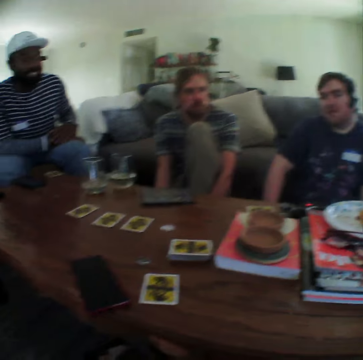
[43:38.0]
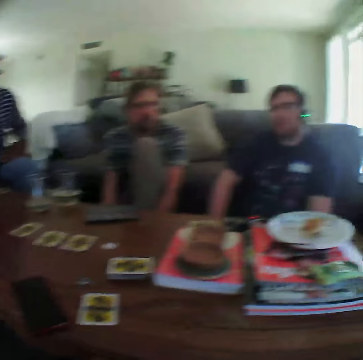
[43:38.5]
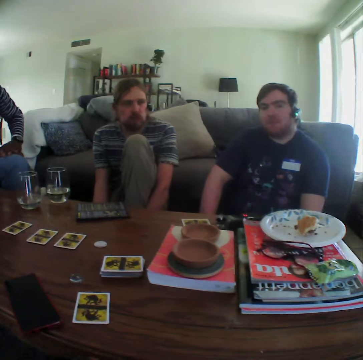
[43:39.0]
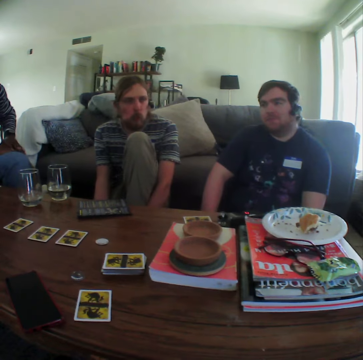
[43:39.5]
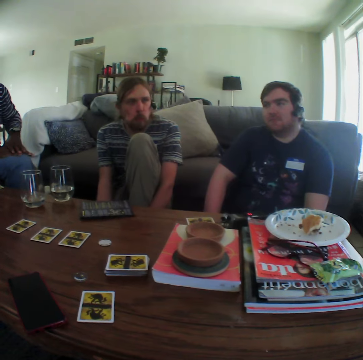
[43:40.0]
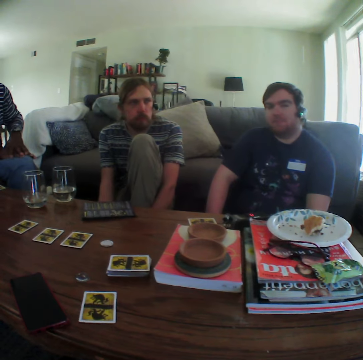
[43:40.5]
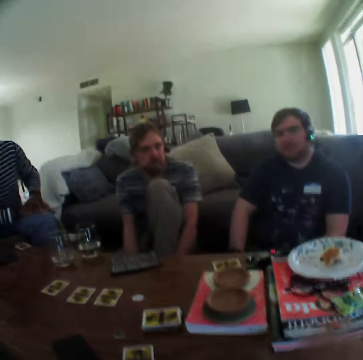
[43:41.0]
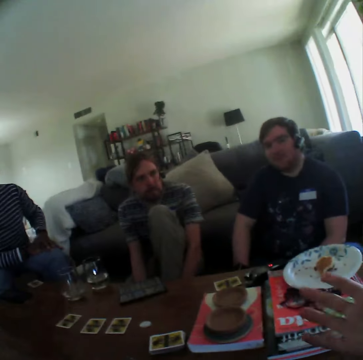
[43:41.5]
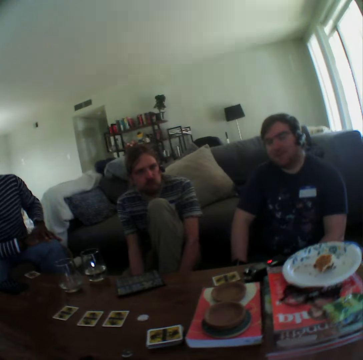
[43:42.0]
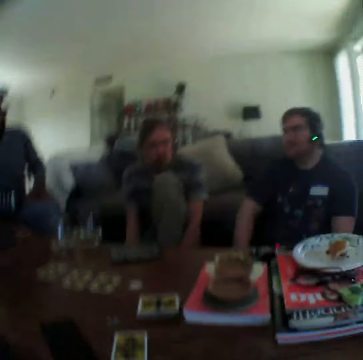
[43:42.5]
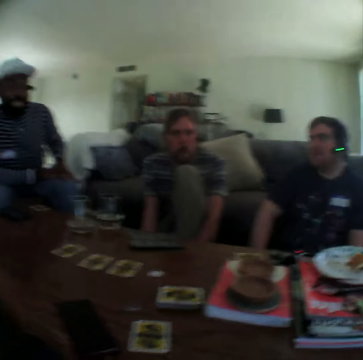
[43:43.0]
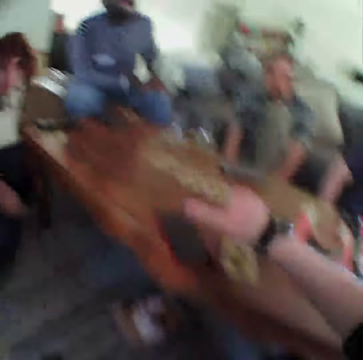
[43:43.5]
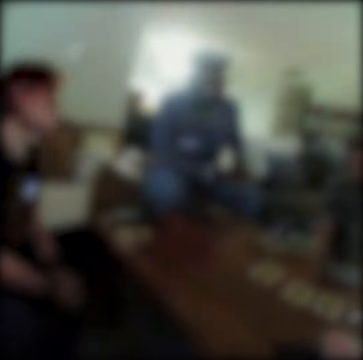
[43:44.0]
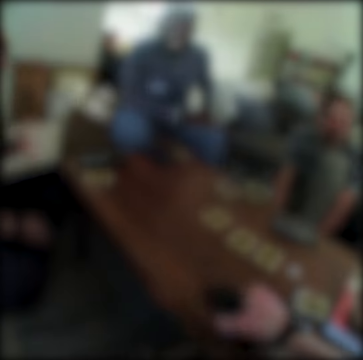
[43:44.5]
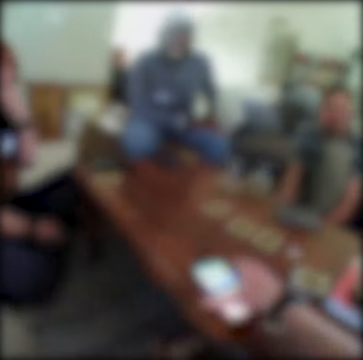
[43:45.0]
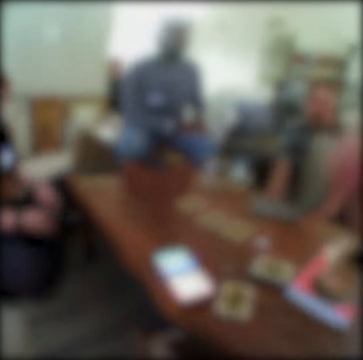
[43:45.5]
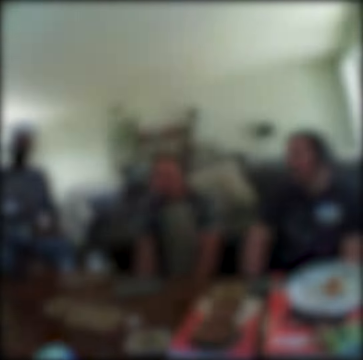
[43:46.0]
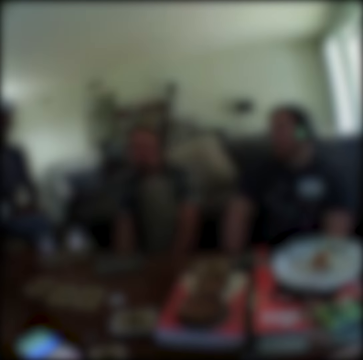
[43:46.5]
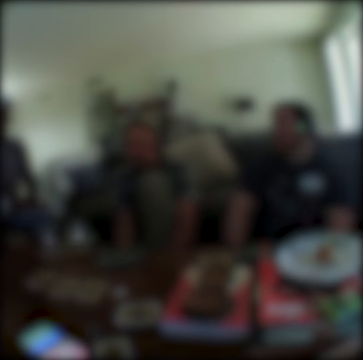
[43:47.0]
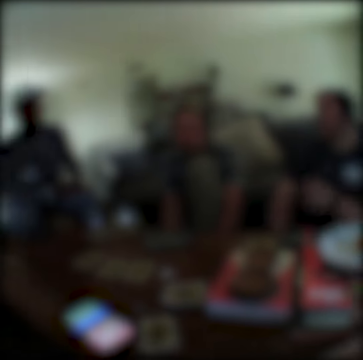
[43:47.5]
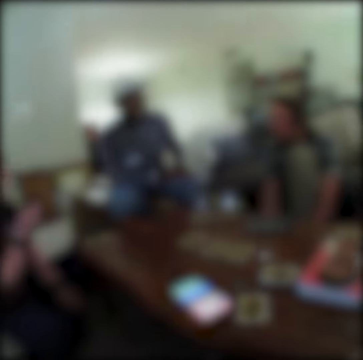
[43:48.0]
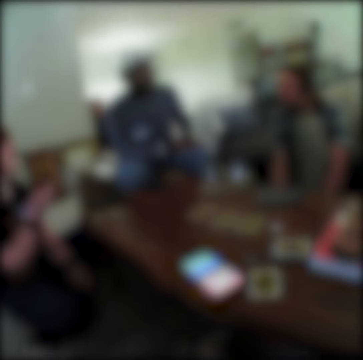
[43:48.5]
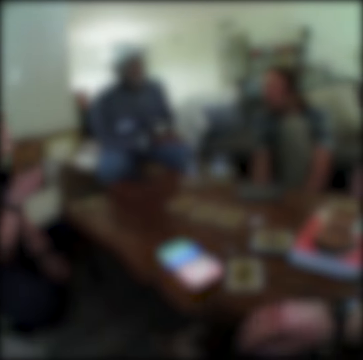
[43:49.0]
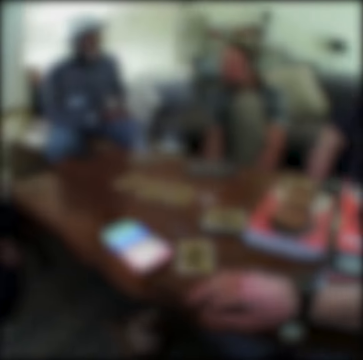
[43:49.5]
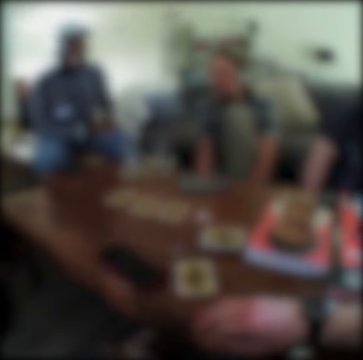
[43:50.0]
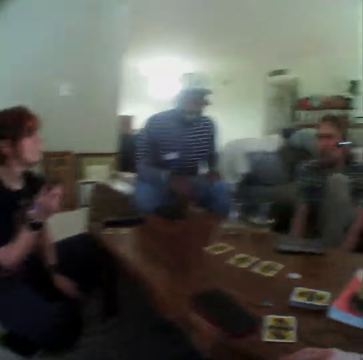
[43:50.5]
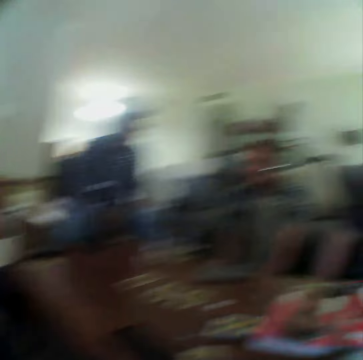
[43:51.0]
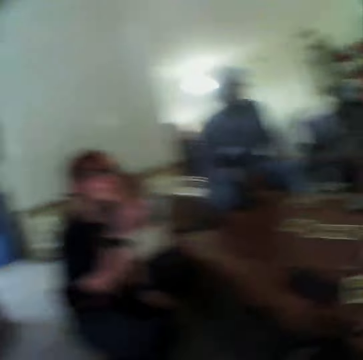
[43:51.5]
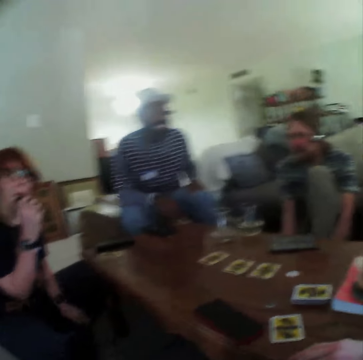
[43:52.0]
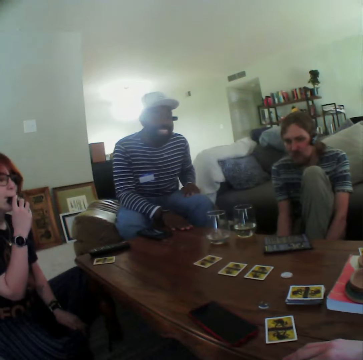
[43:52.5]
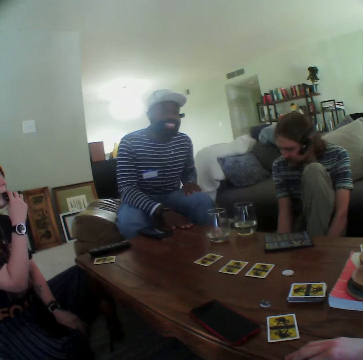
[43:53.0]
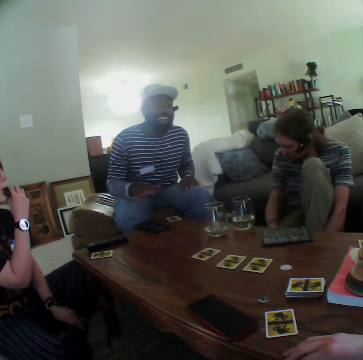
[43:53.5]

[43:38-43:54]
A person moves the hand on the other. The camera wearer moves the hand to the table. They use the phone. Another person touches the nose. The camera wearer moves the hand down. A third person moves the hand down. The camera wearer puts the hand on the table. The first person points at the table. The second person sniffs the tobacco.

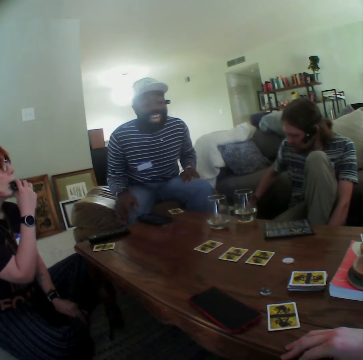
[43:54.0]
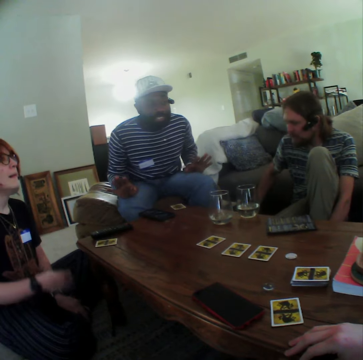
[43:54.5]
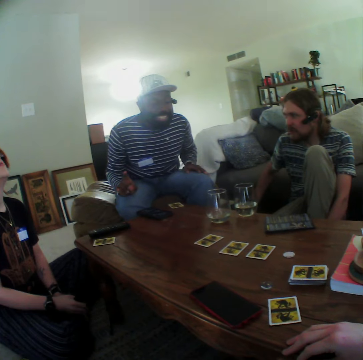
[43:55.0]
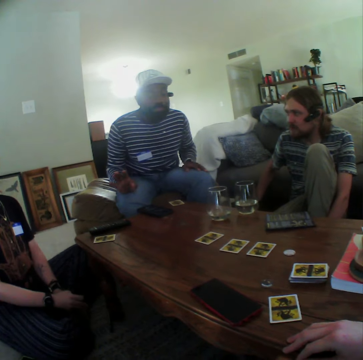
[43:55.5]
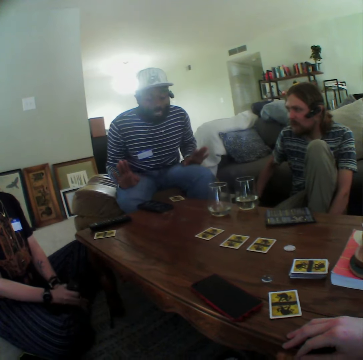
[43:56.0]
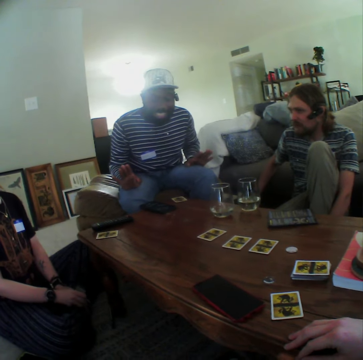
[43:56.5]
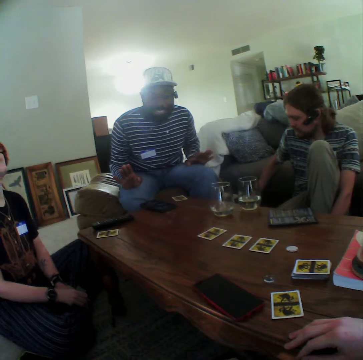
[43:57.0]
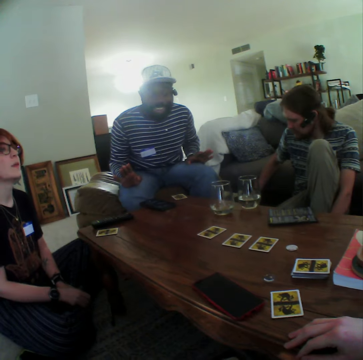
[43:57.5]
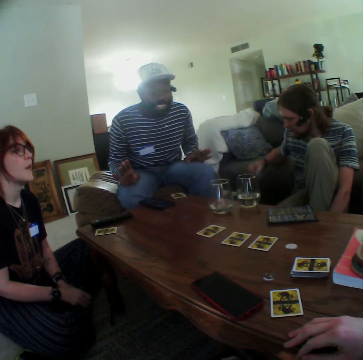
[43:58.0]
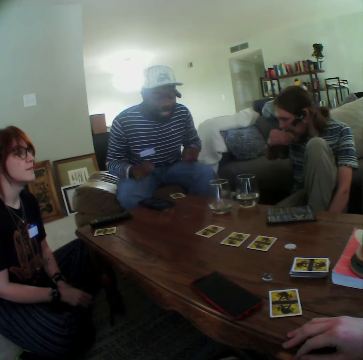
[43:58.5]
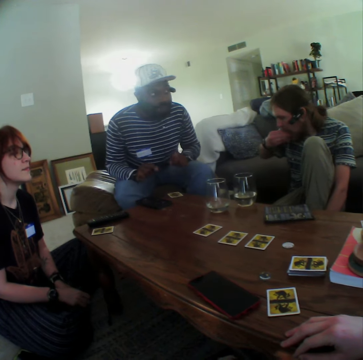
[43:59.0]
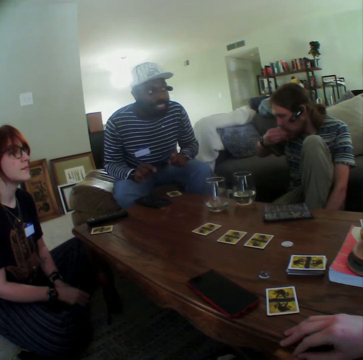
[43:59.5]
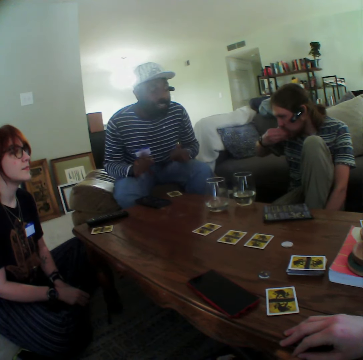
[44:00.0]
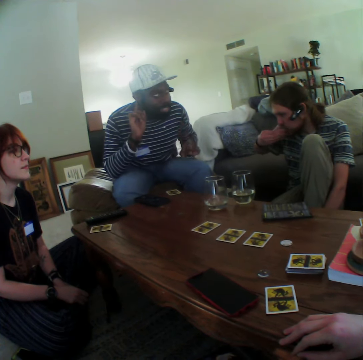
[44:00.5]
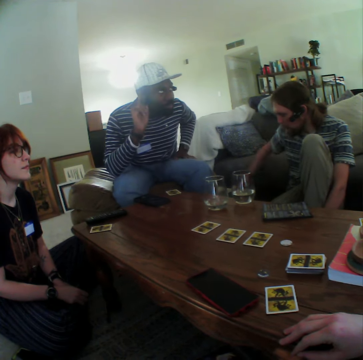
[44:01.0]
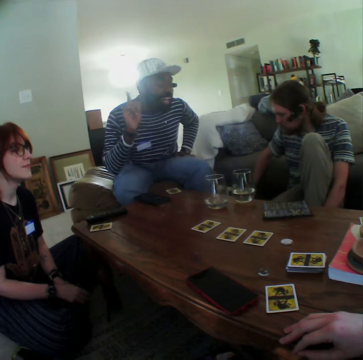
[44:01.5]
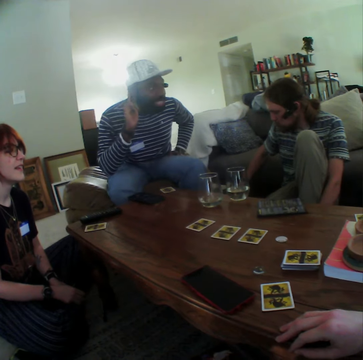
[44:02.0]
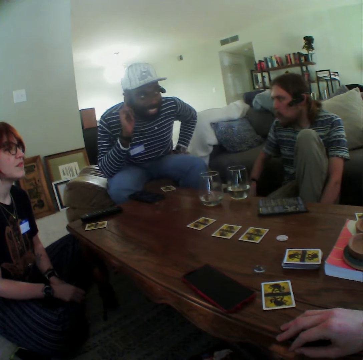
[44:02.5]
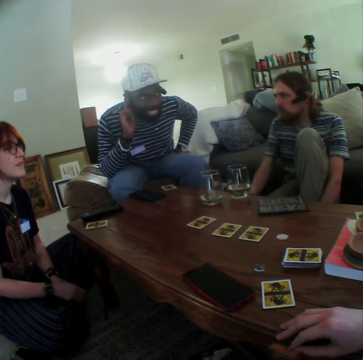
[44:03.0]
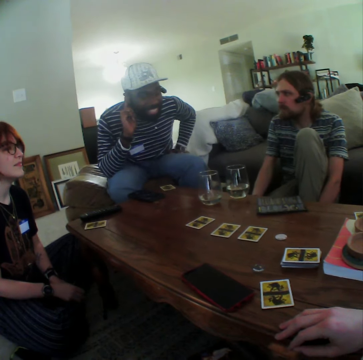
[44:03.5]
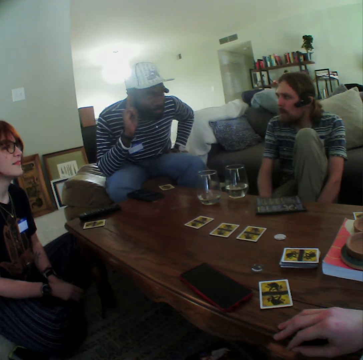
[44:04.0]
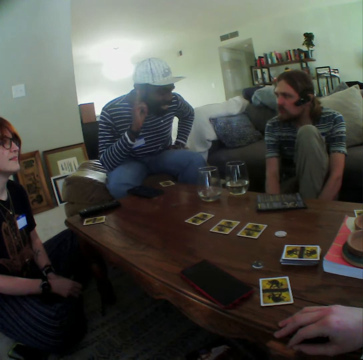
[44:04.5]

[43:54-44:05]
A person talks to the colleagues. Another person moves the tobacco sniffer down. The first person touches the ear. A third person eats something and moves the hand down.

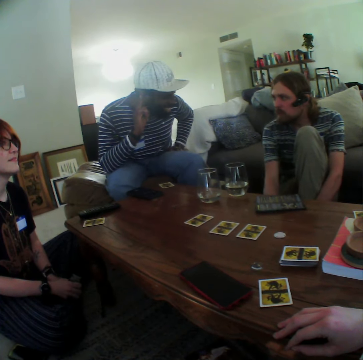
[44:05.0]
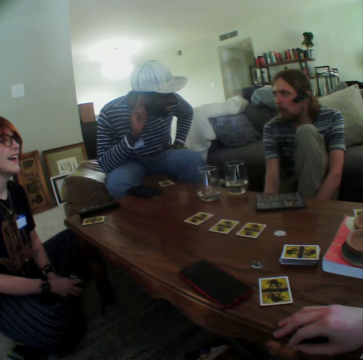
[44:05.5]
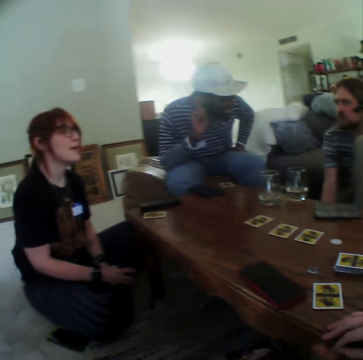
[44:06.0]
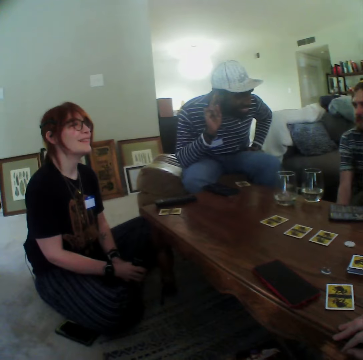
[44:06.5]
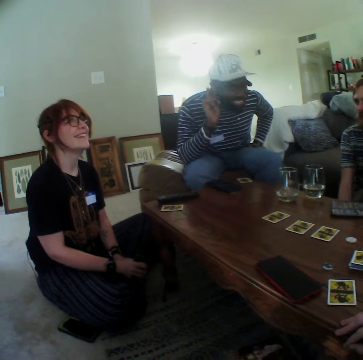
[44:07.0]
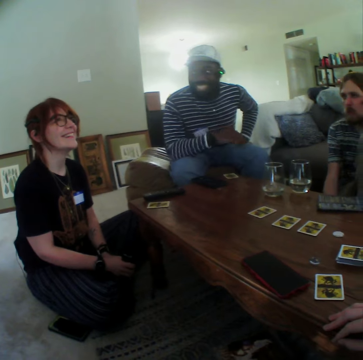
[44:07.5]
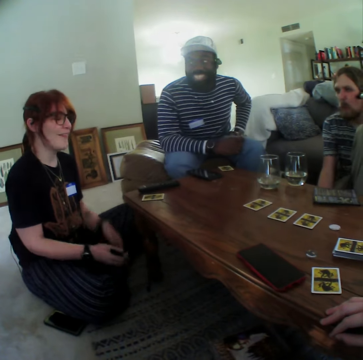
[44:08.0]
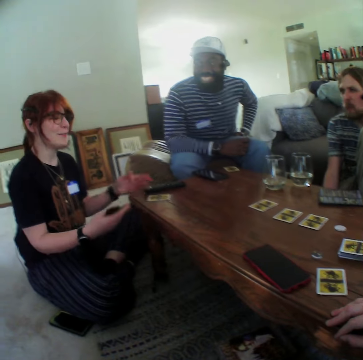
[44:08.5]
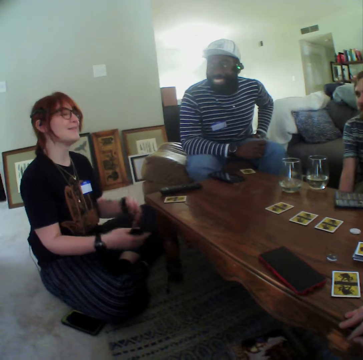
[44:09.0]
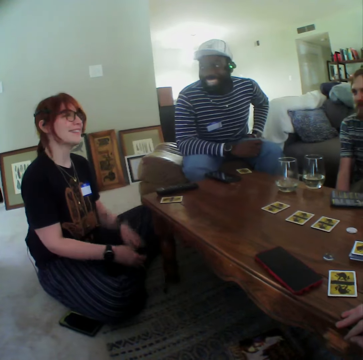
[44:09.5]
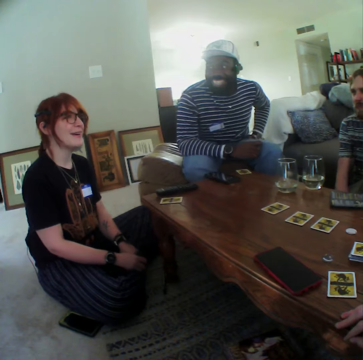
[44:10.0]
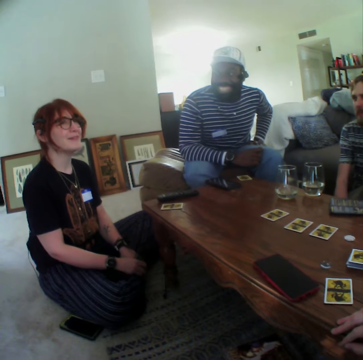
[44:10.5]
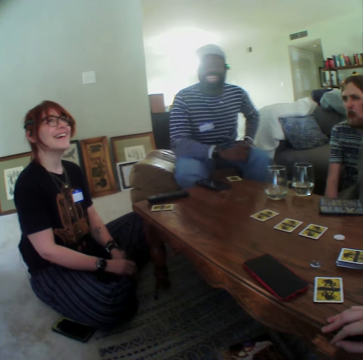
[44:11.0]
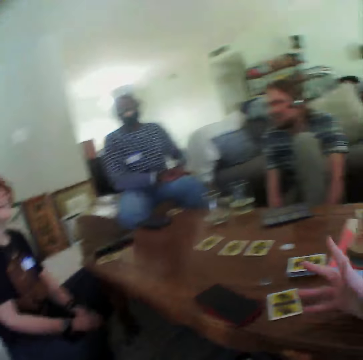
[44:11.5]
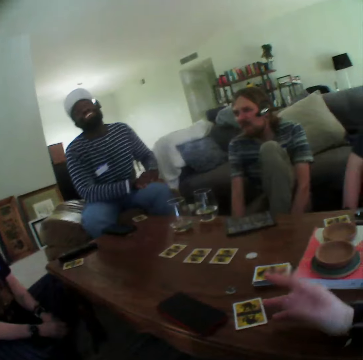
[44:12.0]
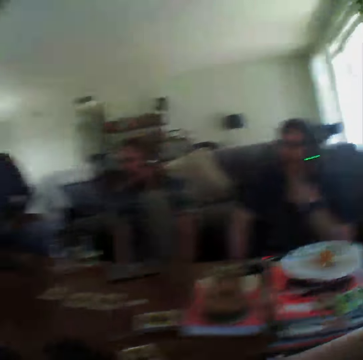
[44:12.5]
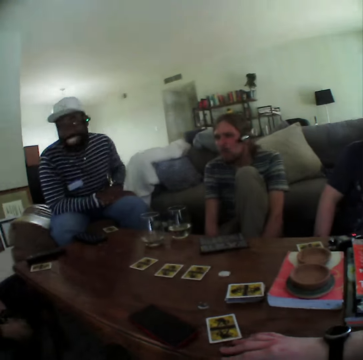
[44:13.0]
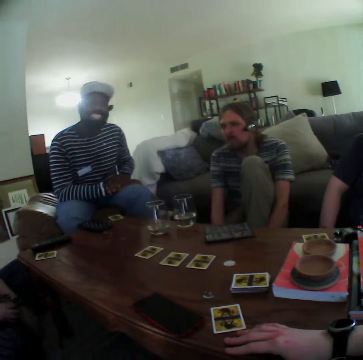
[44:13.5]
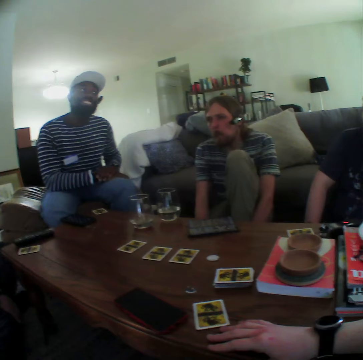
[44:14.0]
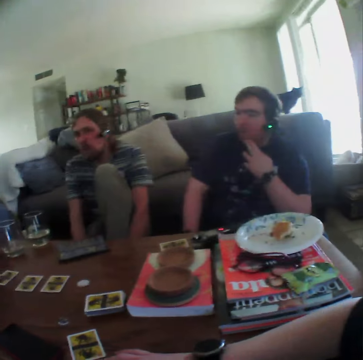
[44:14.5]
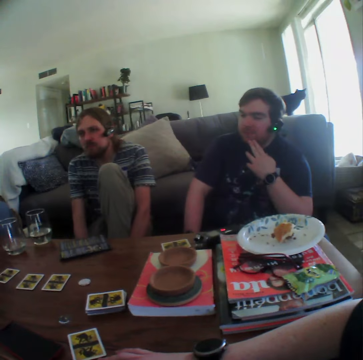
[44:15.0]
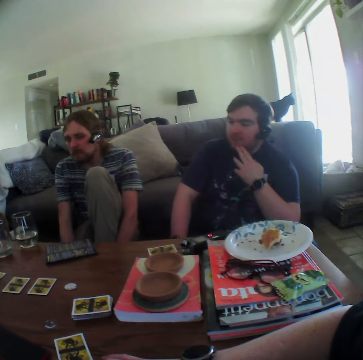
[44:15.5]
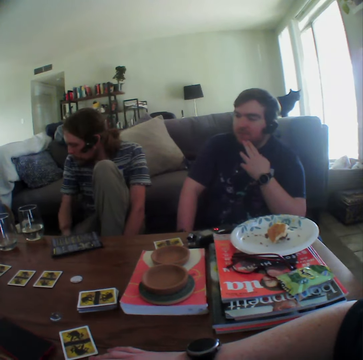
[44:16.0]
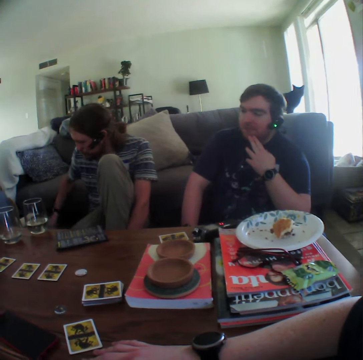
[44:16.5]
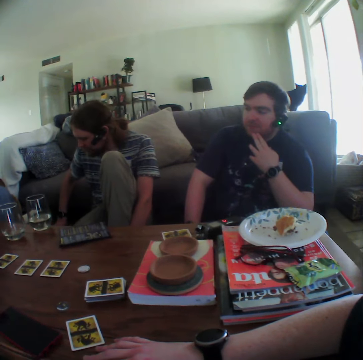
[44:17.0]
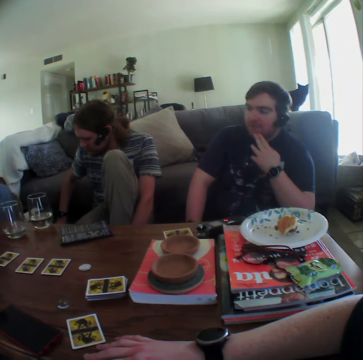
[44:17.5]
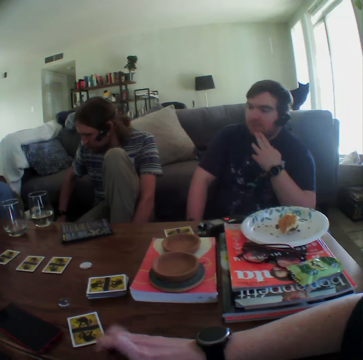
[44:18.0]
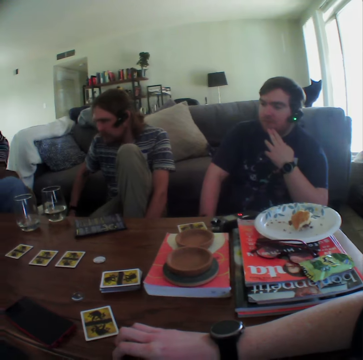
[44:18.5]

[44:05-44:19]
A person moves the hands down. Another person talks to the colleagues. The first person moves on the seat. The camera wearer moves the hand on the table. A third person takes the food.
